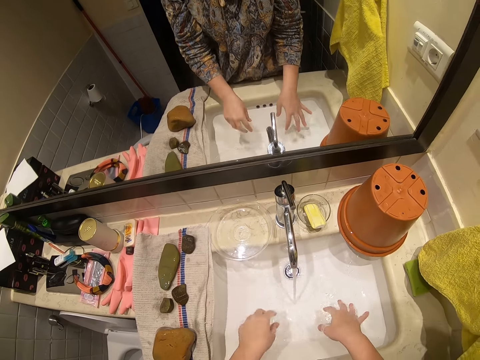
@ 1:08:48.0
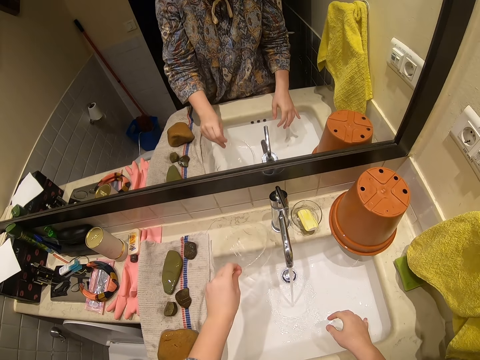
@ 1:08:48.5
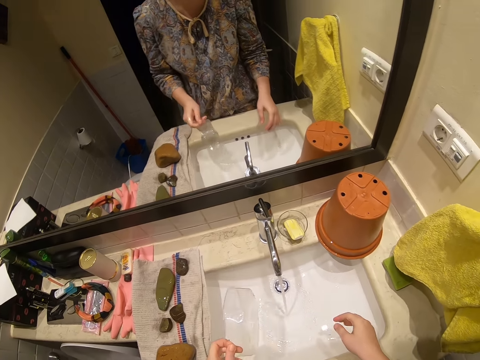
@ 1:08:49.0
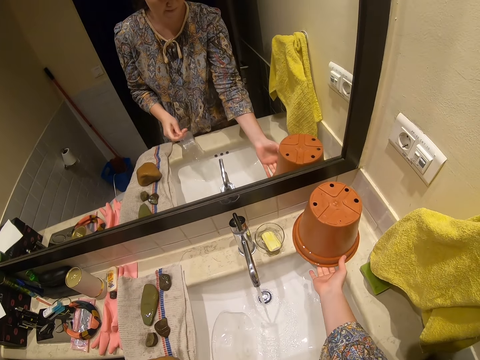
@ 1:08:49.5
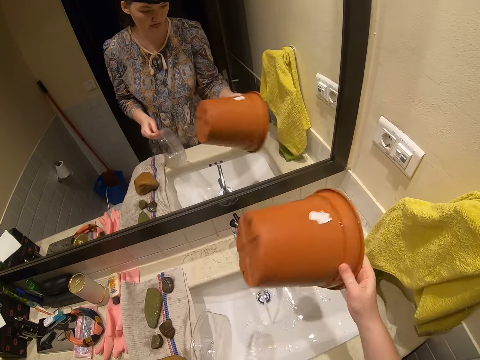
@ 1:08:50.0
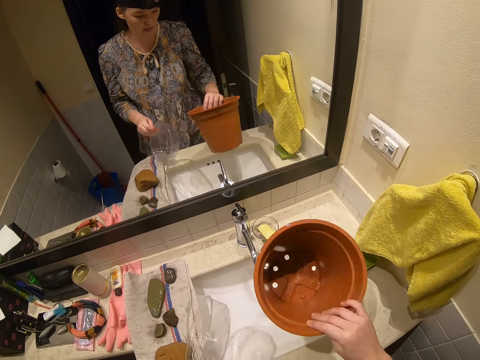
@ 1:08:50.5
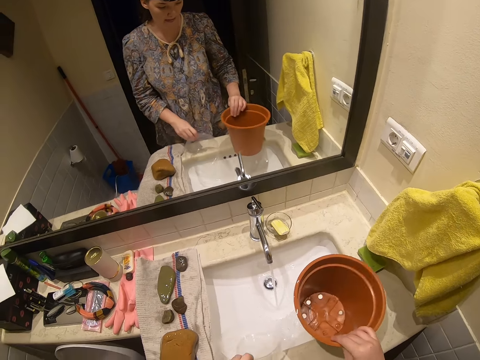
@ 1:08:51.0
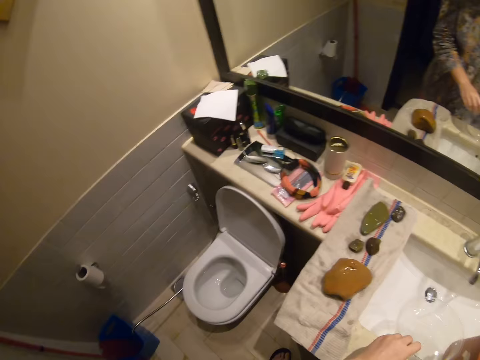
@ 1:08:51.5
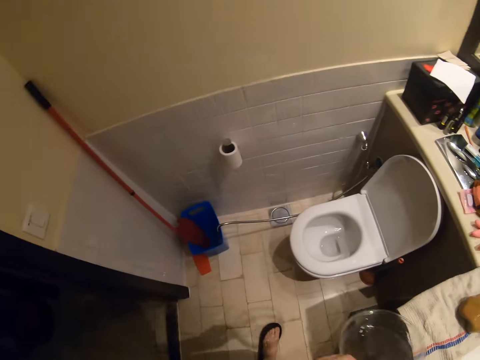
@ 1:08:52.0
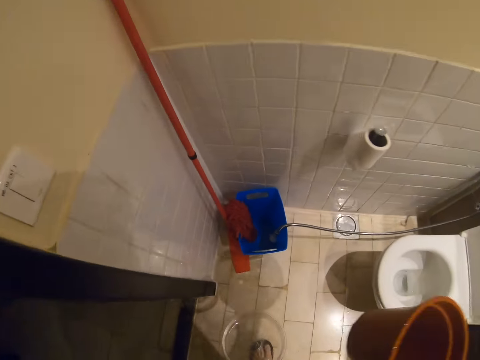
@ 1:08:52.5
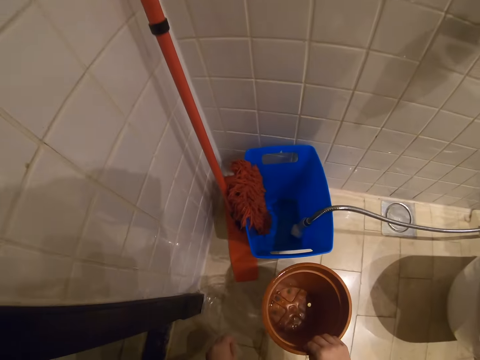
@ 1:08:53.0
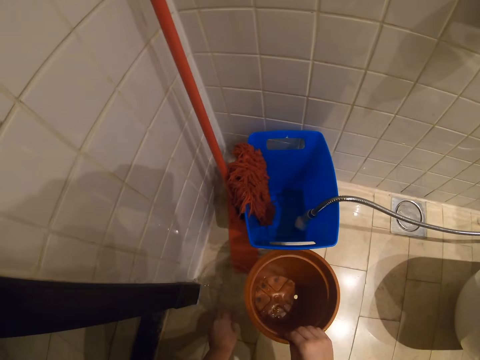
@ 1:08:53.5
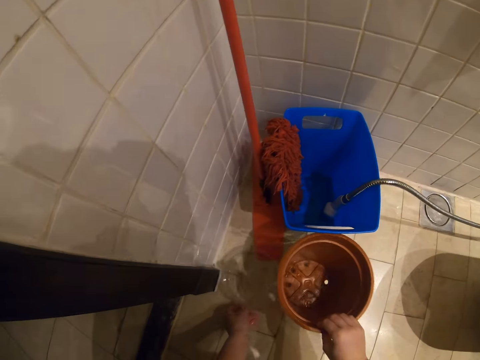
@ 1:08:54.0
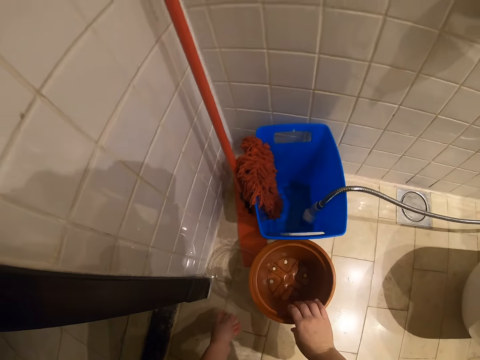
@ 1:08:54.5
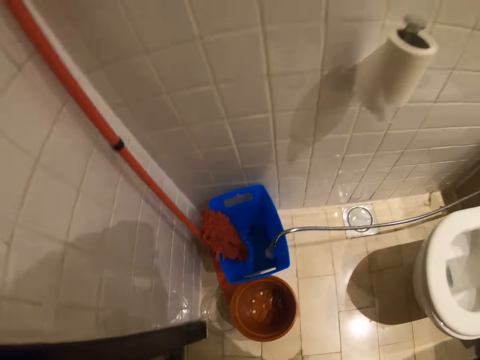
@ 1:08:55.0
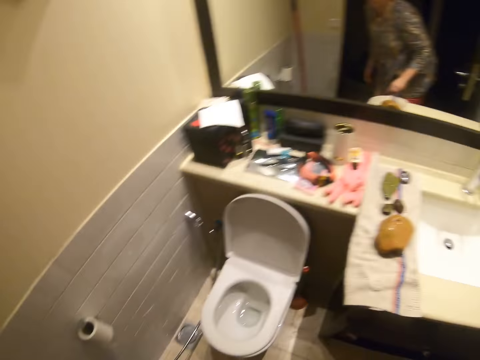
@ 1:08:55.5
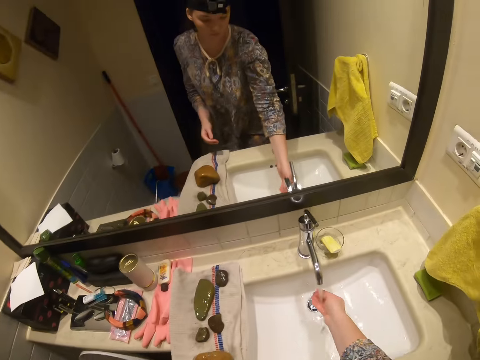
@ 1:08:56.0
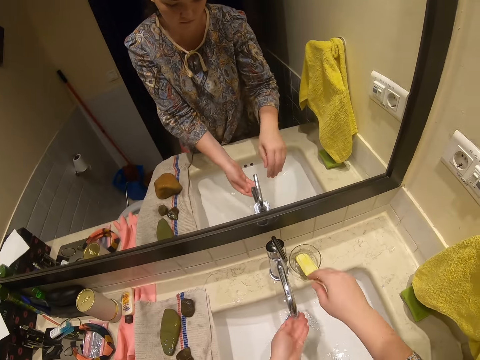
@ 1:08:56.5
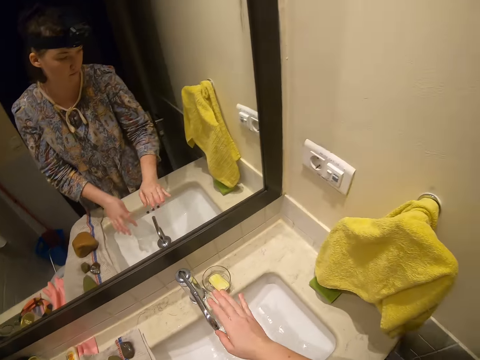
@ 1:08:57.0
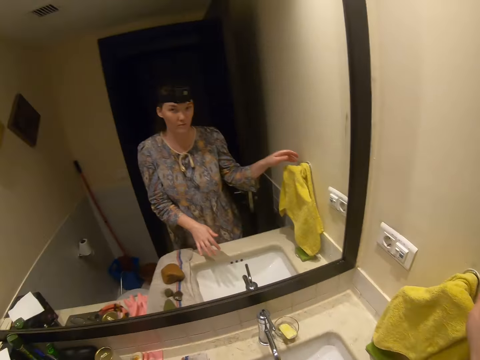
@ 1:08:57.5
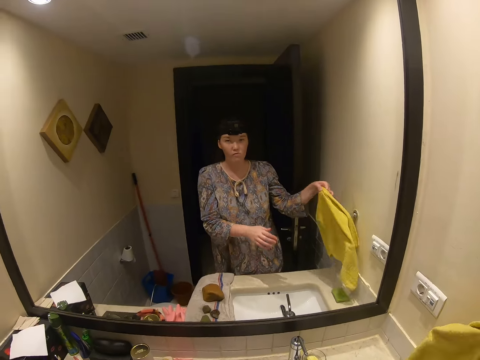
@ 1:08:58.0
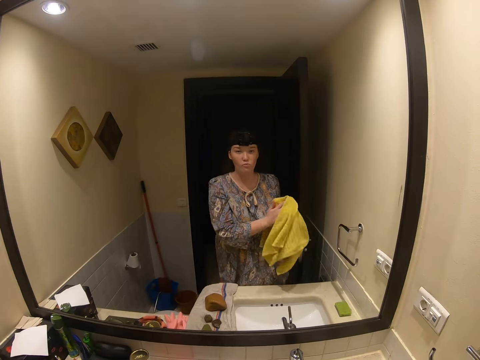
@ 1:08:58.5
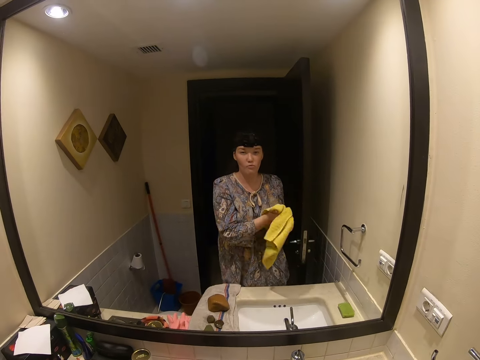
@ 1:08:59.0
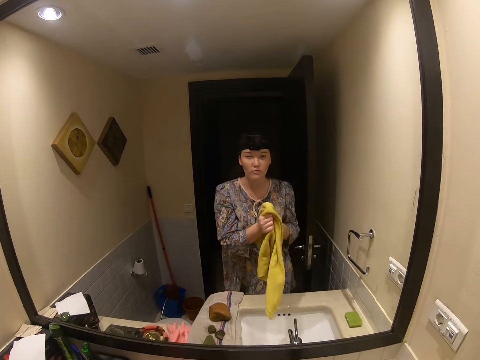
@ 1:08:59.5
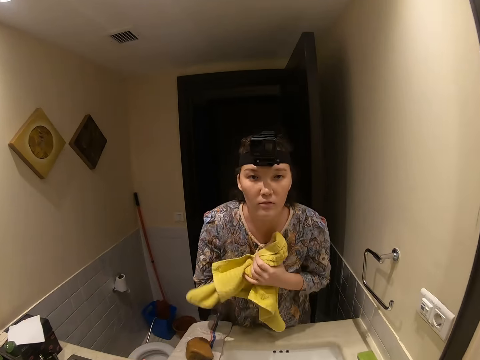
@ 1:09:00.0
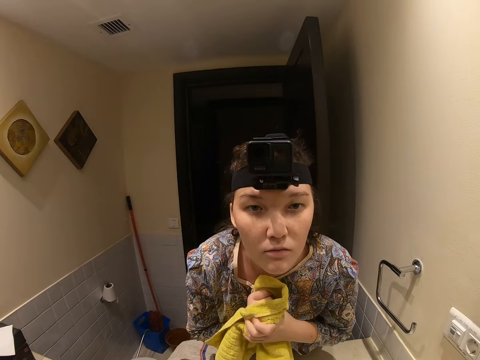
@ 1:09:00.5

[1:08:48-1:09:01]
The camera wearer picks up the plastic bowl on the sink and picks up a bucket on the sink. She walks on the floor. She puts the bucket and the plastic bowl on the floor. She washes her hands on the sink. She is closing the tap. She picks up the towel on the hook and wipes her hands with the towel.

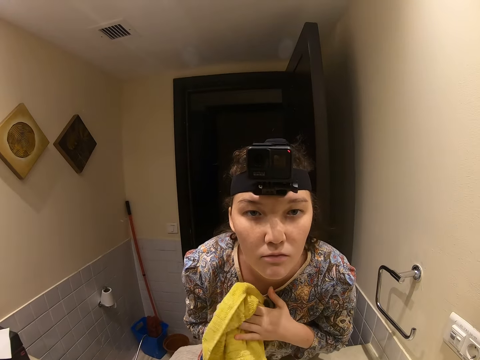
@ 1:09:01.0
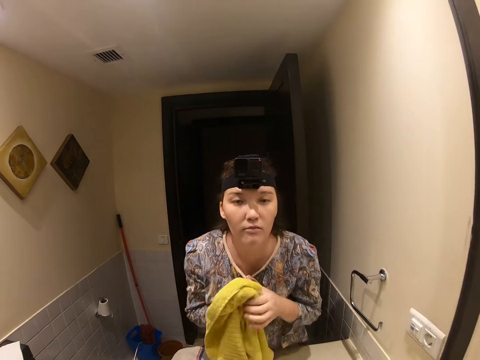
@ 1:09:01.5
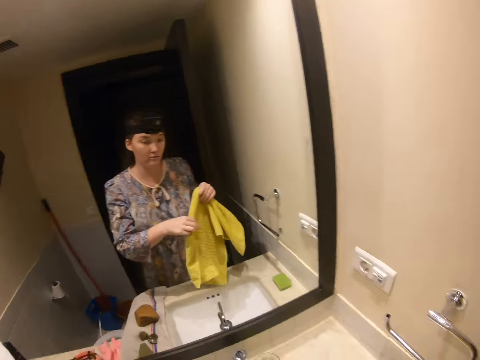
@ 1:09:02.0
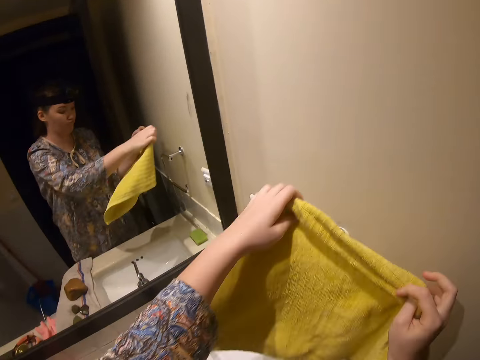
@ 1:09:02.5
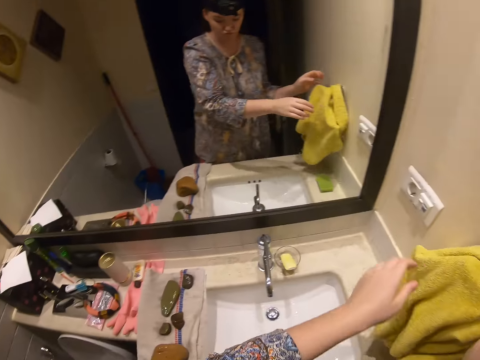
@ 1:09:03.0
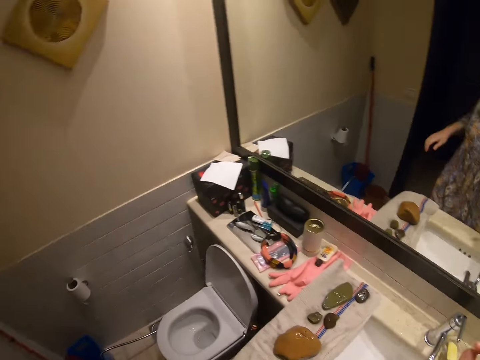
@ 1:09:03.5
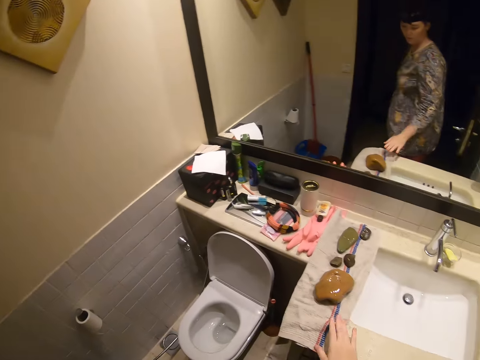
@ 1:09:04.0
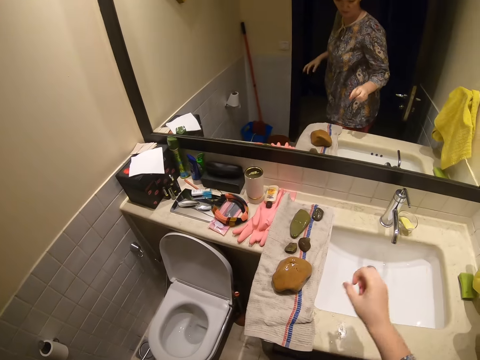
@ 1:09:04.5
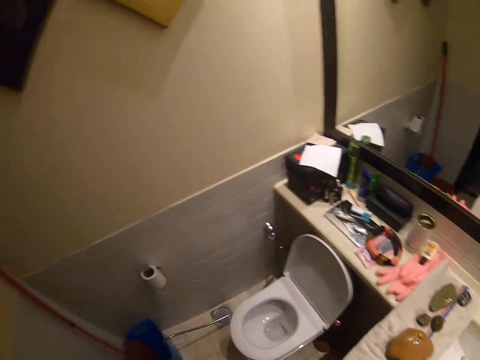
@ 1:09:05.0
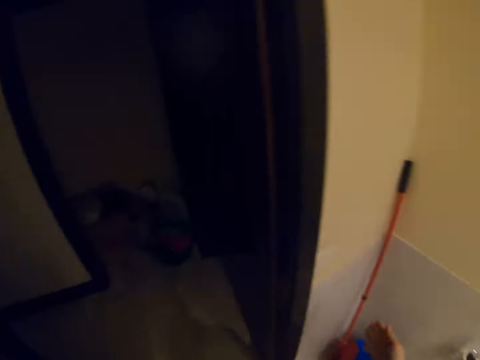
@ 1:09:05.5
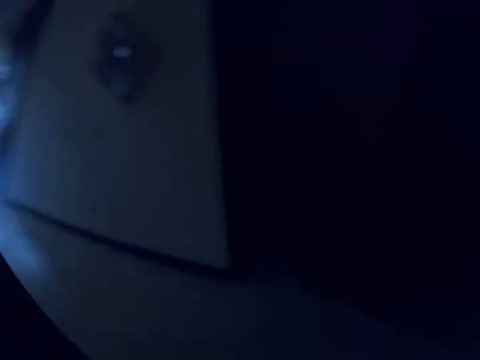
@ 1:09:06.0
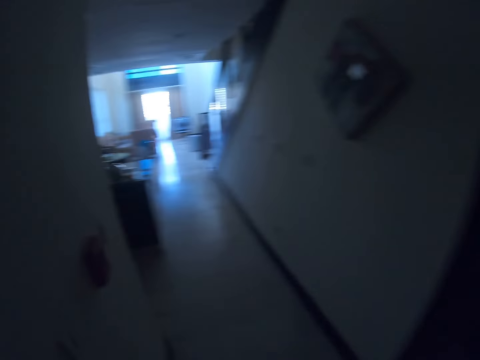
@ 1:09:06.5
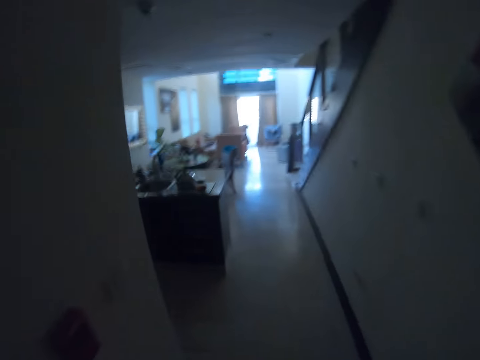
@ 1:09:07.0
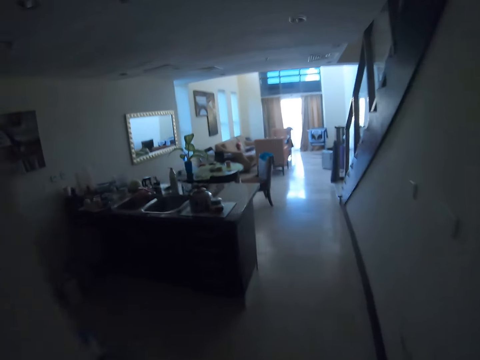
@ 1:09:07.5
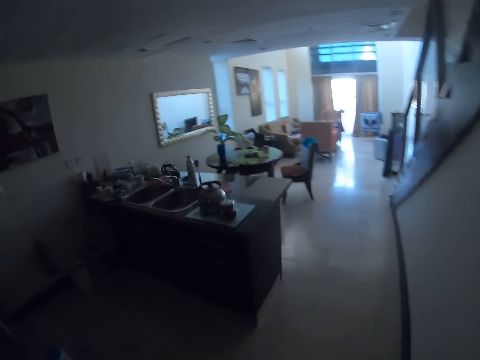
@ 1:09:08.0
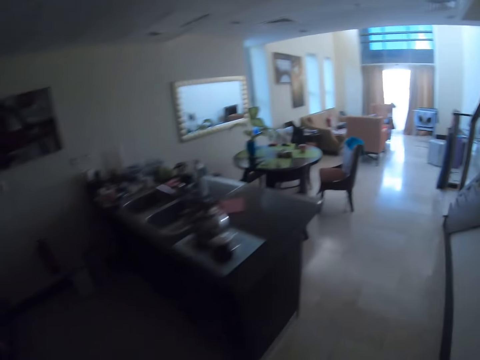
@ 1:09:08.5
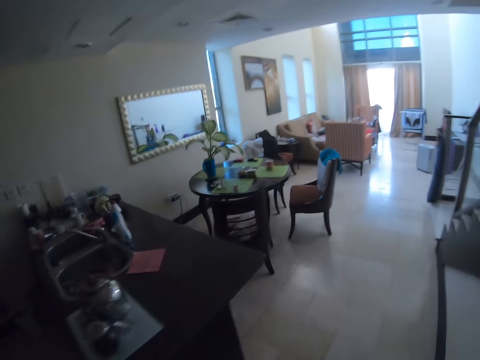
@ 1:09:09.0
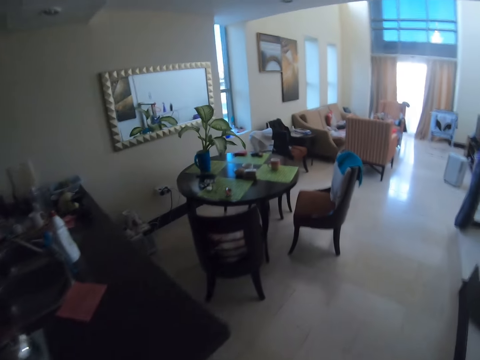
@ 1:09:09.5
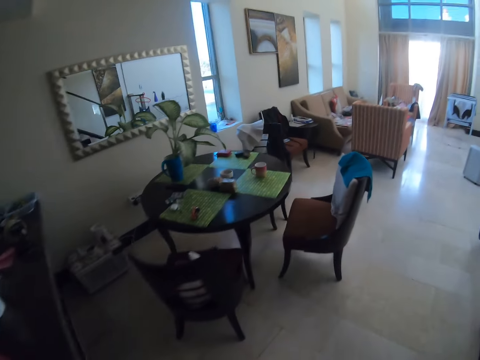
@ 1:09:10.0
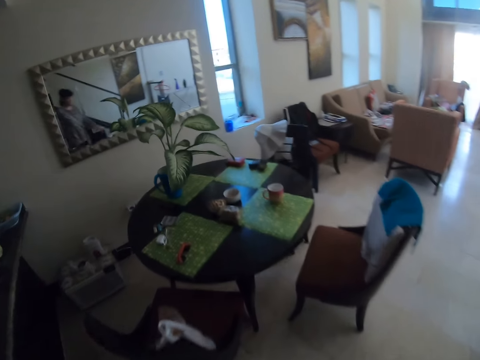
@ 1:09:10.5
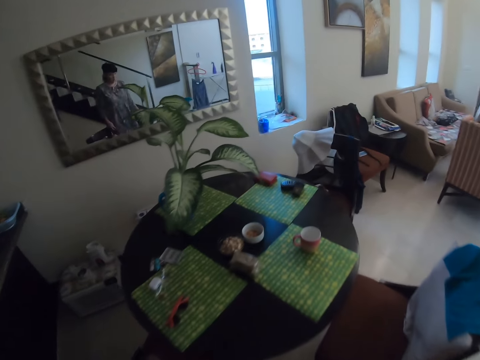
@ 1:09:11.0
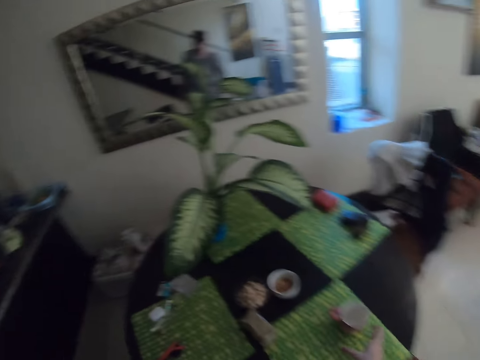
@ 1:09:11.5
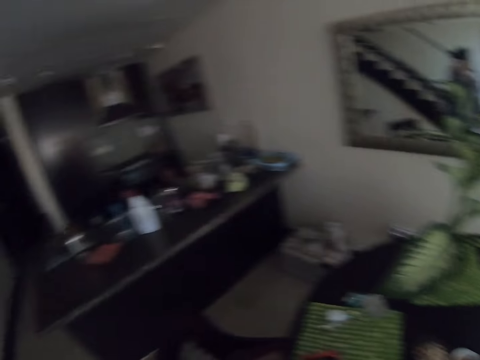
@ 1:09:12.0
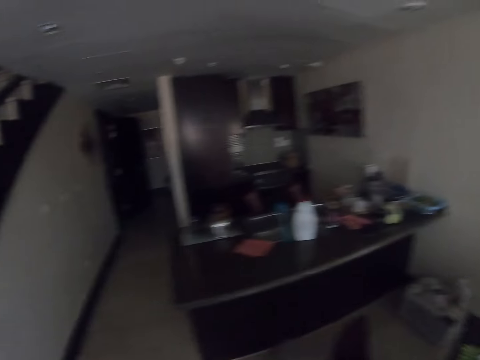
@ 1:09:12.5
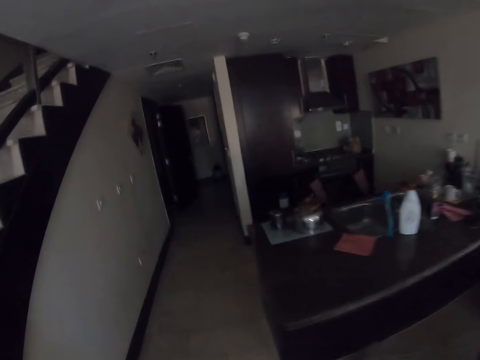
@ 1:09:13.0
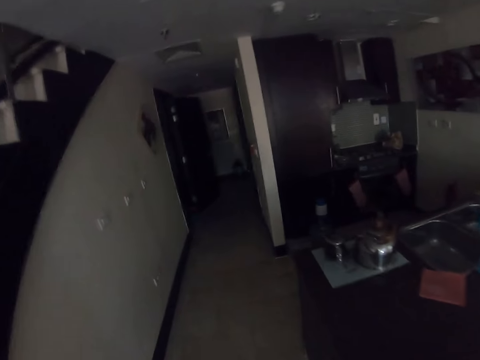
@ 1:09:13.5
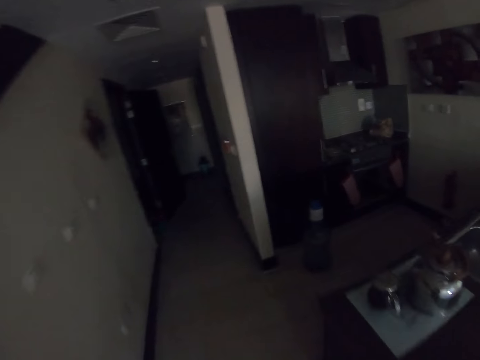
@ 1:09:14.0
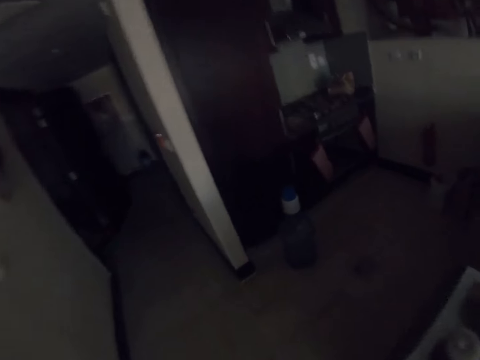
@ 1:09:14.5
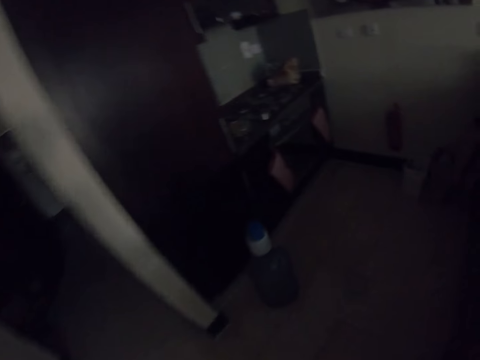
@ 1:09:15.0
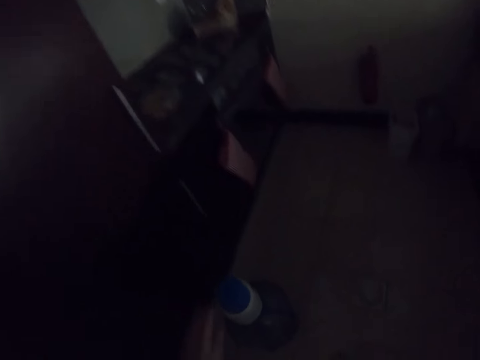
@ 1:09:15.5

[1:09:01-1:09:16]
The camera wearer is moving closer to the camera. They put the towel on the hook. They stand on the floor and walk on the floor. They are switching off lights. They pick up a cup on the table and walk on the floor.
